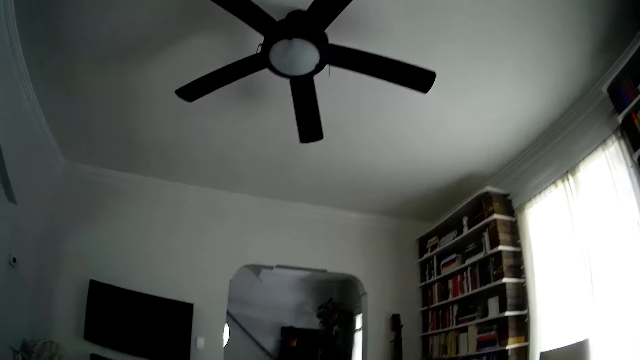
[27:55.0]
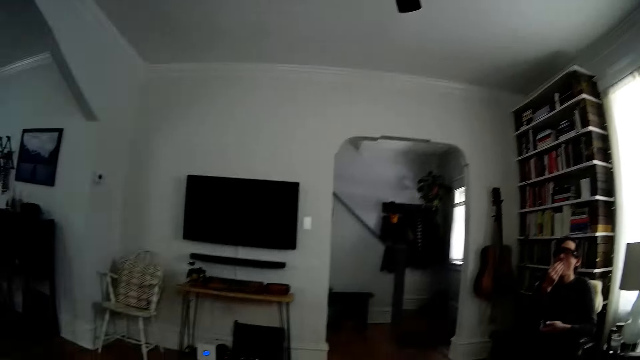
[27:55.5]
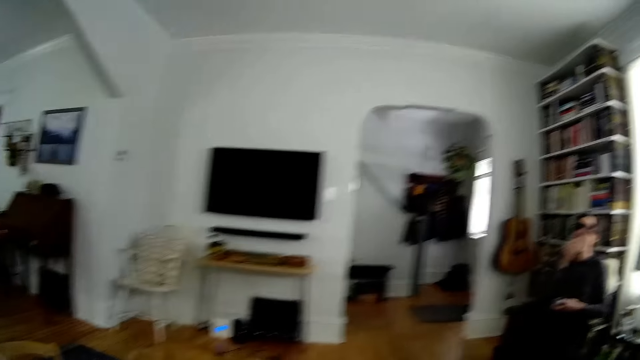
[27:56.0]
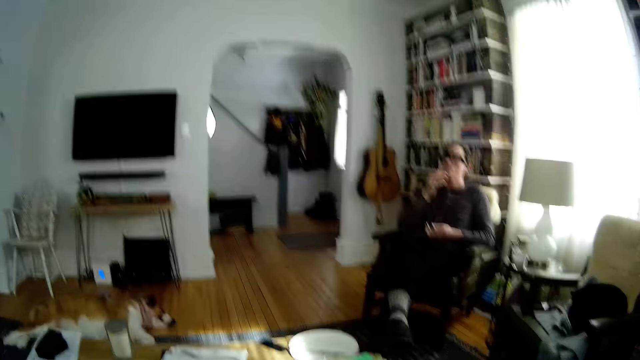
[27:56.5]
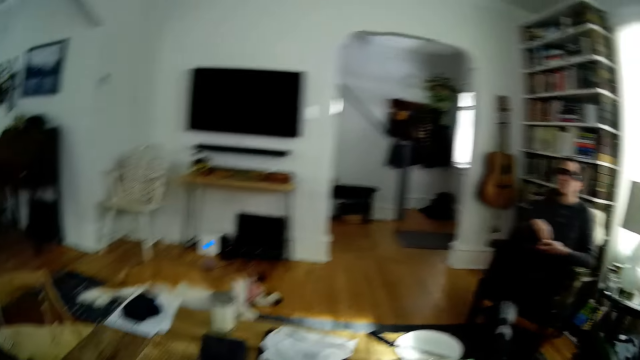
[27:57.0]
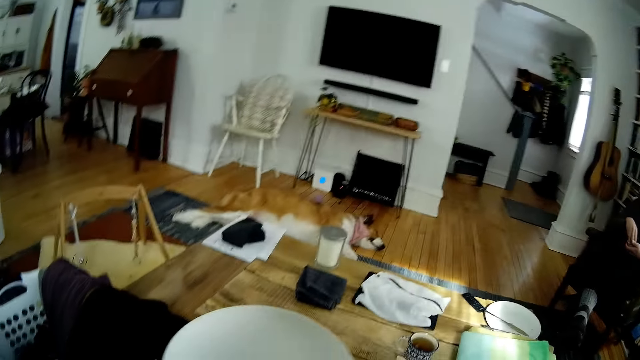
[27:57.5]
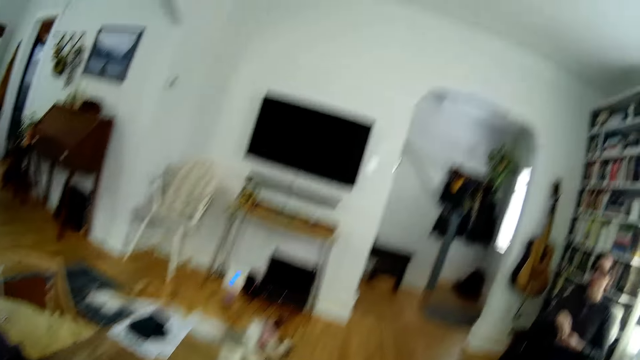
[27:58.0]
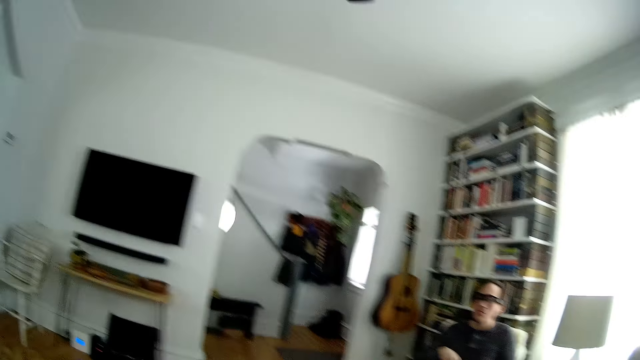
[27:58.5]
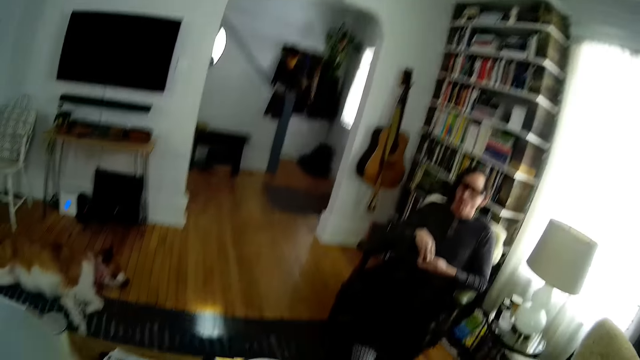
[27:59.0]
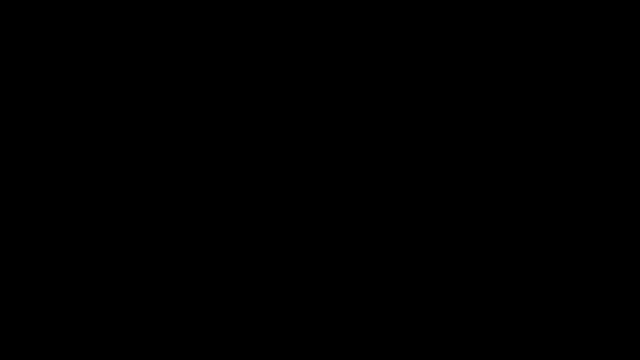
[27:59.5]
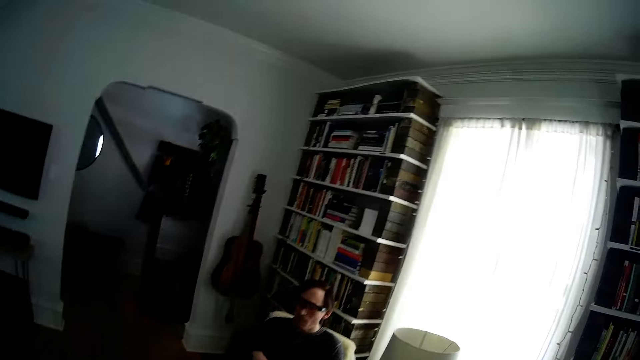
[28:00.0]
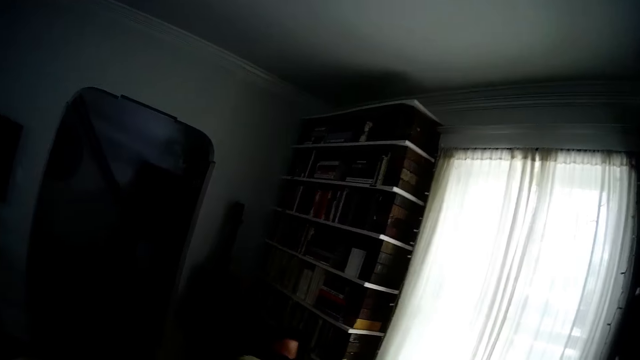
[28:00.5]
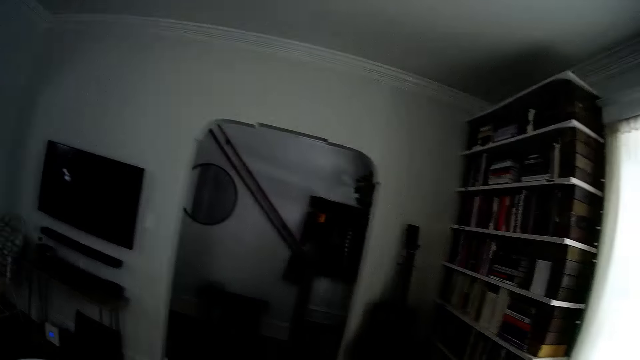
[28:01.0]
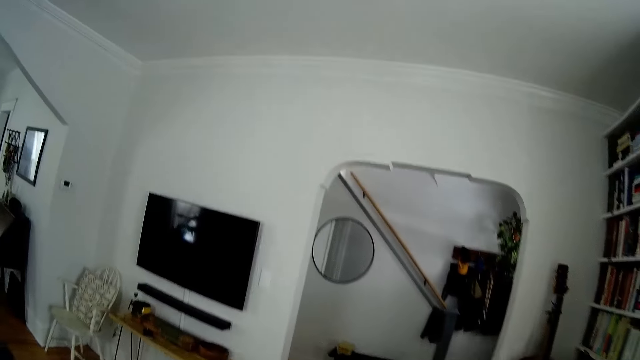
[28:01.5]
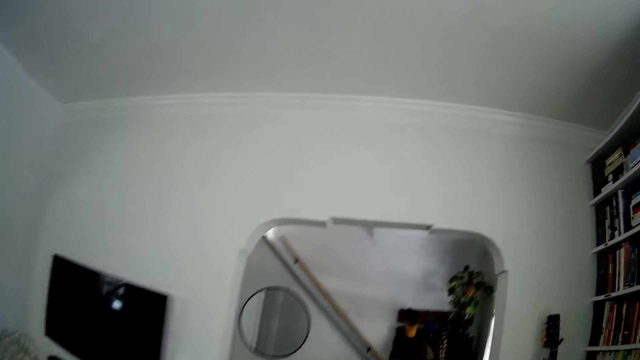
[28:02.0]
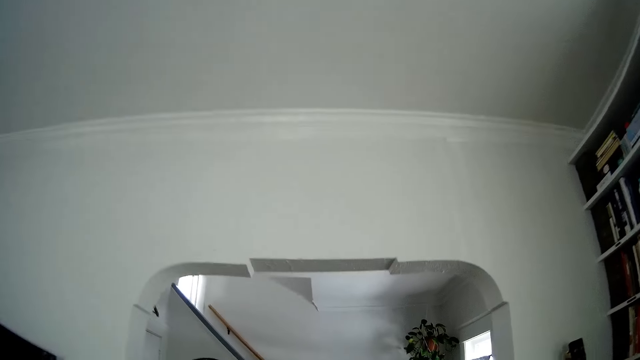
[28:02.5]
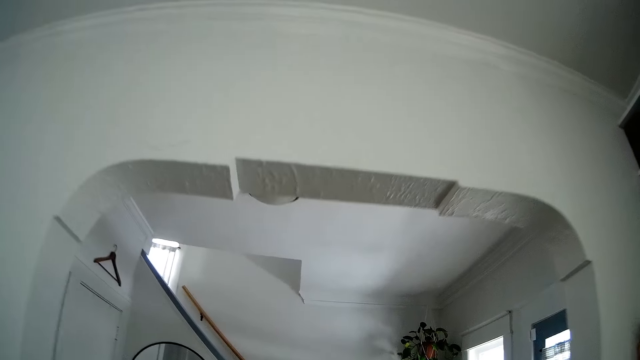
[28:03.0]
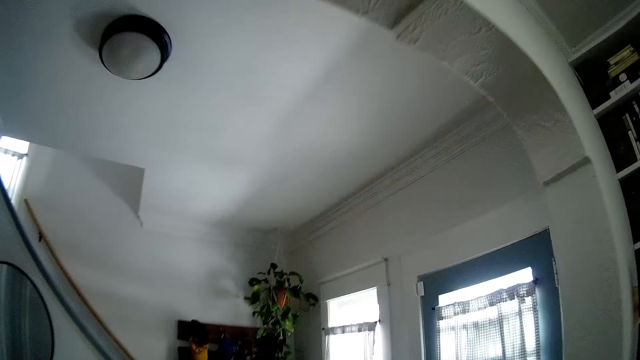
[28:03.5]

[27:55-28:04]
The camera wearer dialogues with a person. They walk around the house.

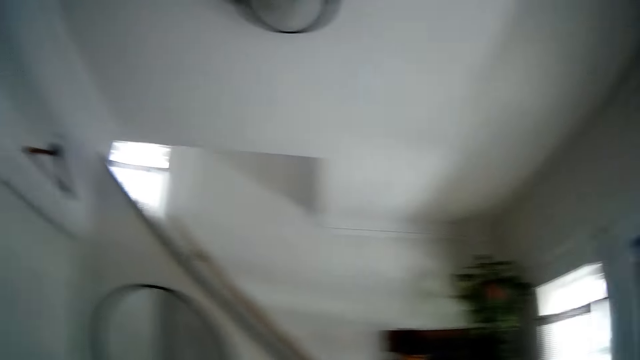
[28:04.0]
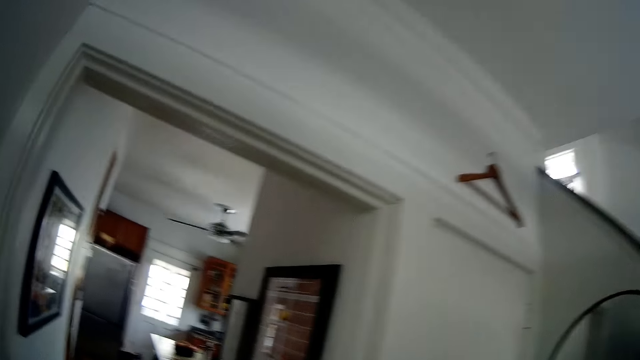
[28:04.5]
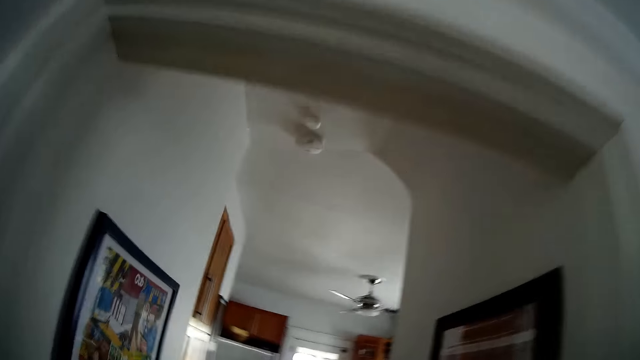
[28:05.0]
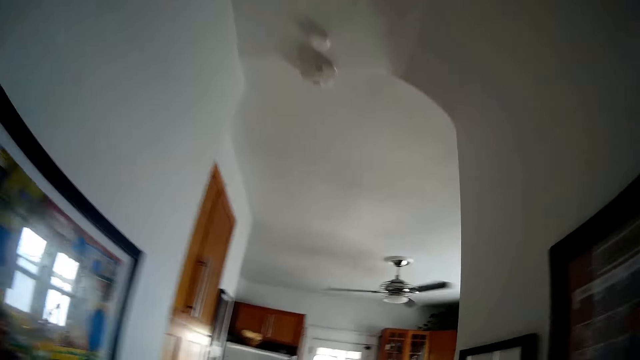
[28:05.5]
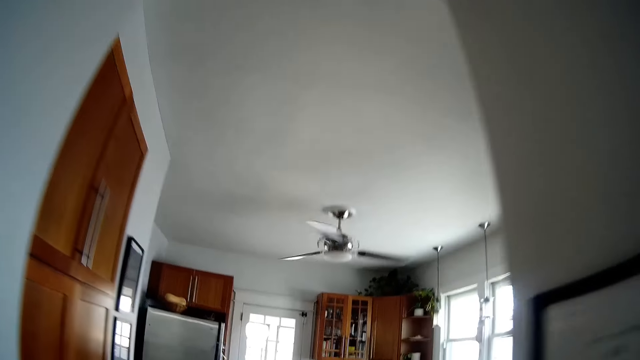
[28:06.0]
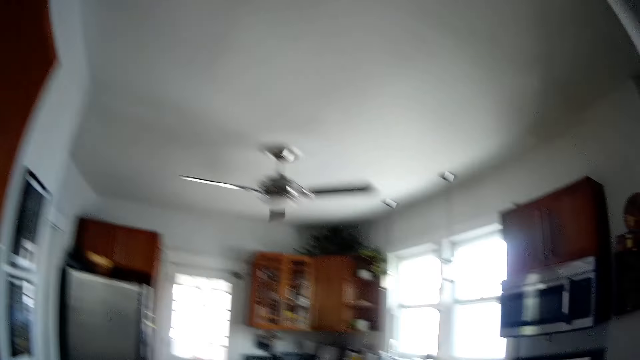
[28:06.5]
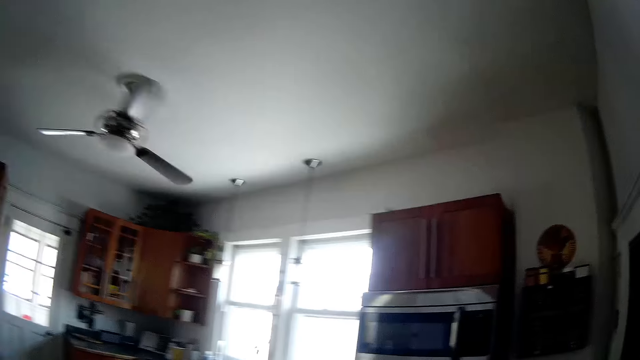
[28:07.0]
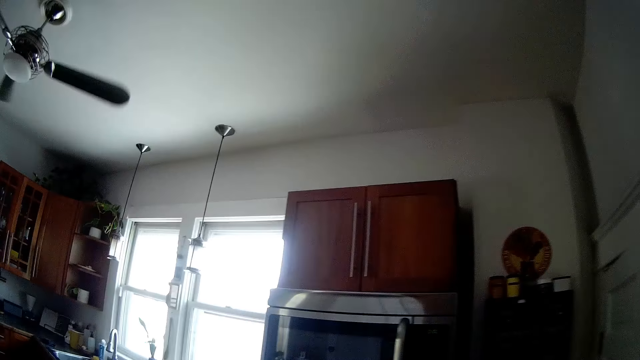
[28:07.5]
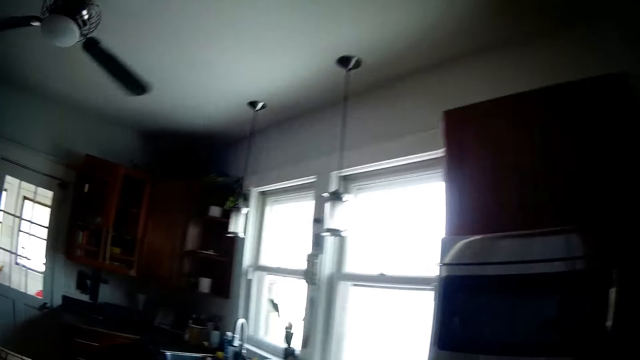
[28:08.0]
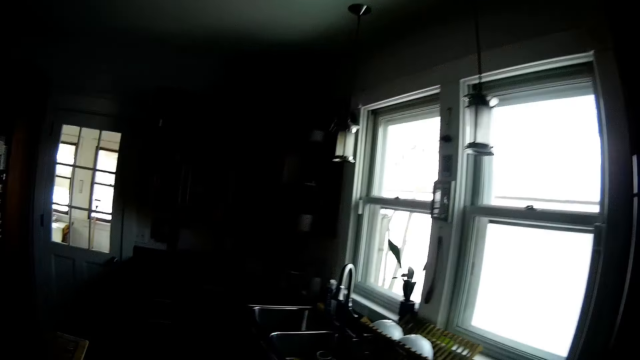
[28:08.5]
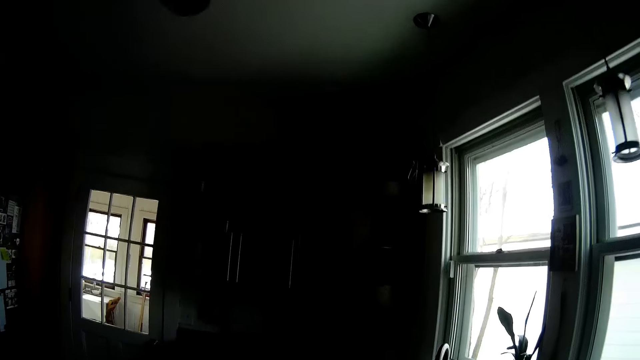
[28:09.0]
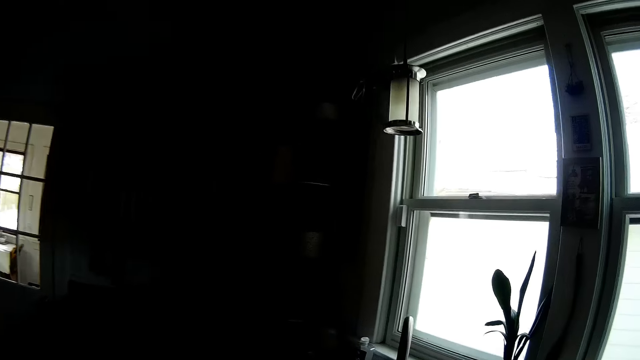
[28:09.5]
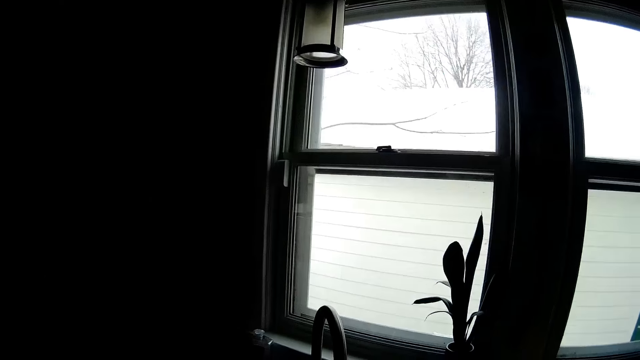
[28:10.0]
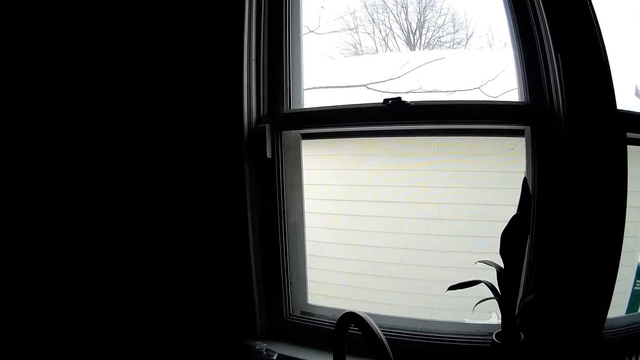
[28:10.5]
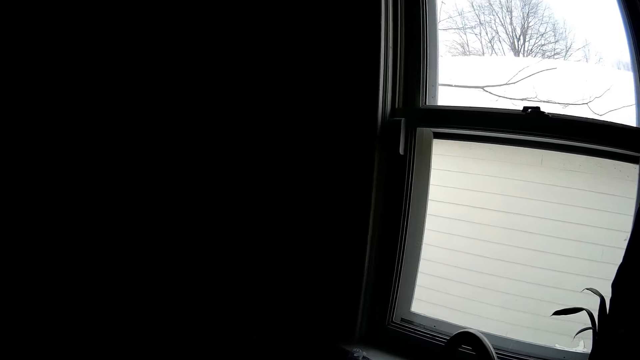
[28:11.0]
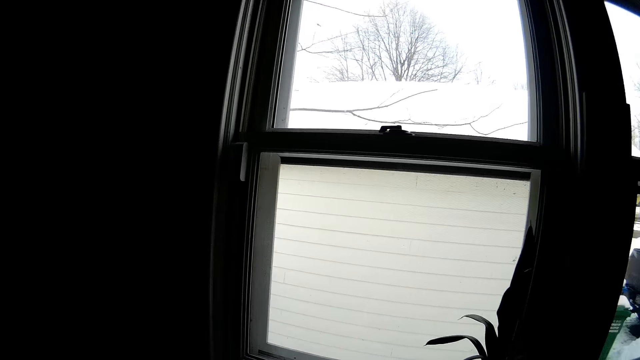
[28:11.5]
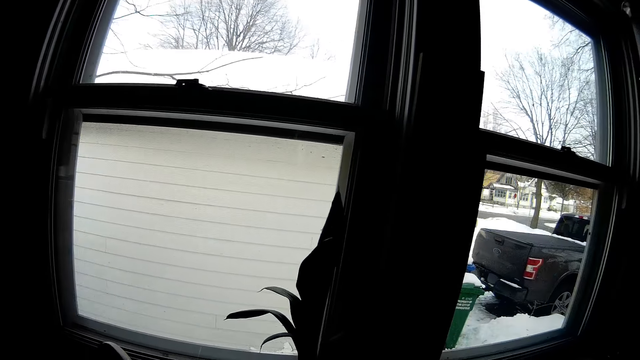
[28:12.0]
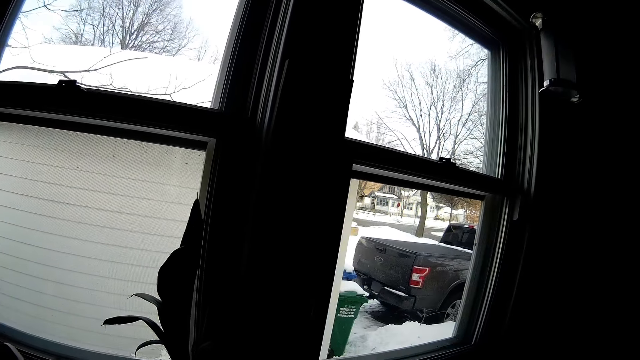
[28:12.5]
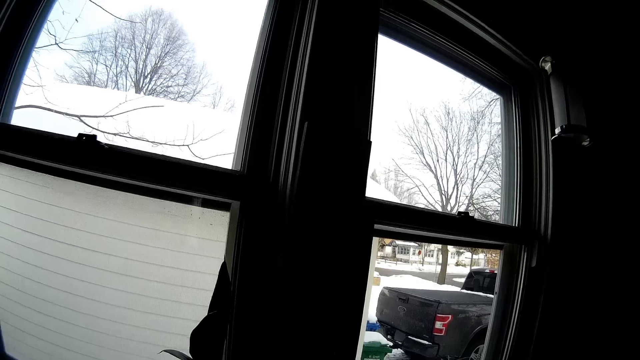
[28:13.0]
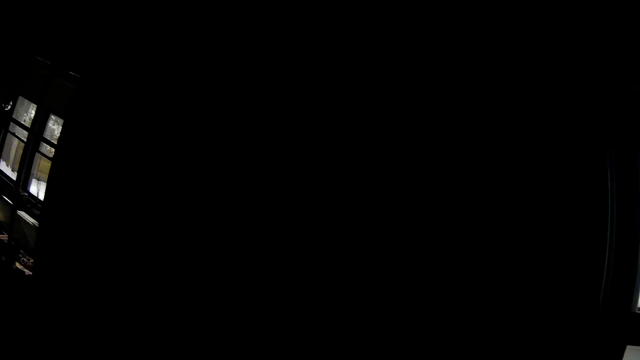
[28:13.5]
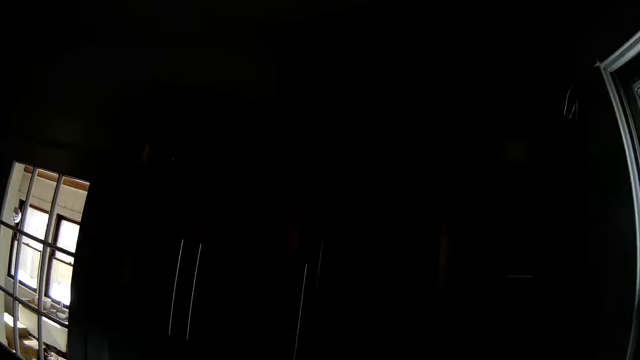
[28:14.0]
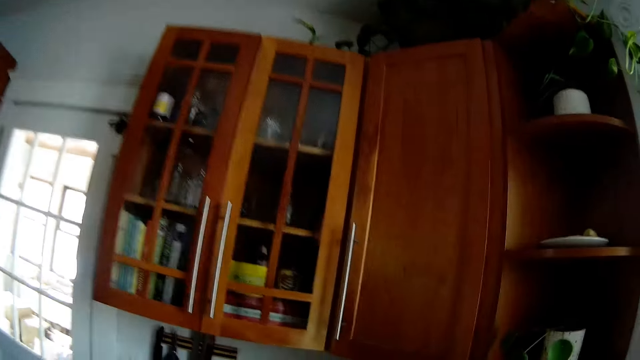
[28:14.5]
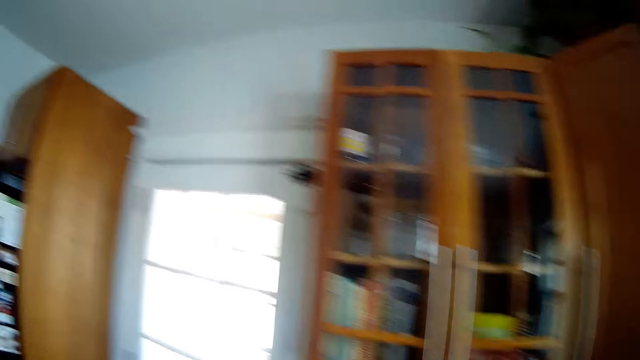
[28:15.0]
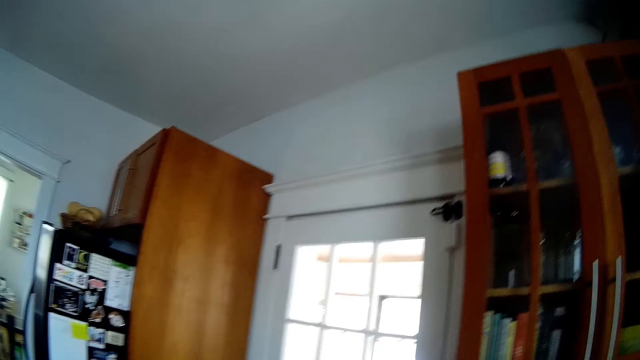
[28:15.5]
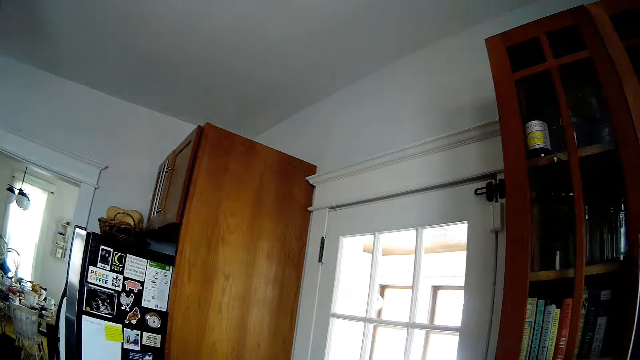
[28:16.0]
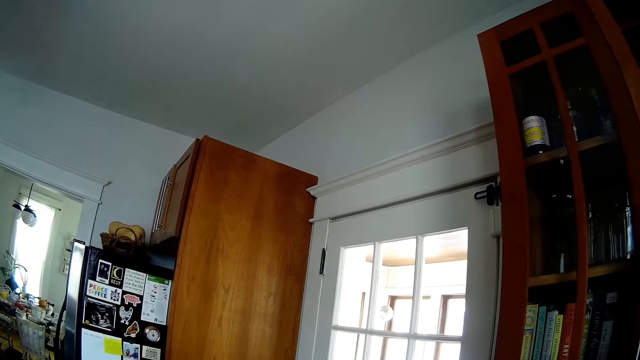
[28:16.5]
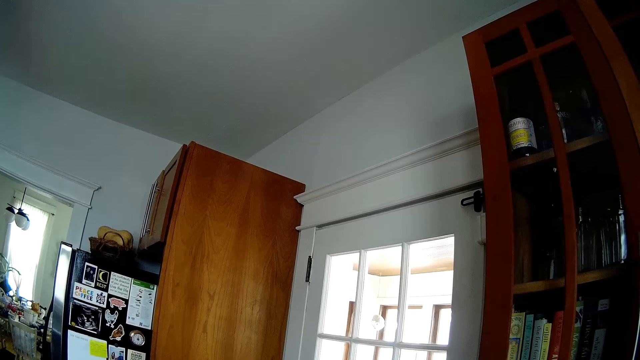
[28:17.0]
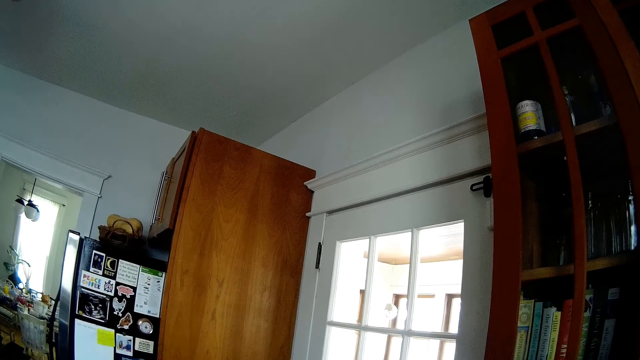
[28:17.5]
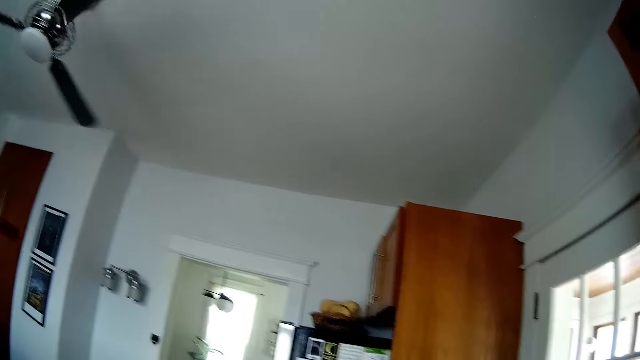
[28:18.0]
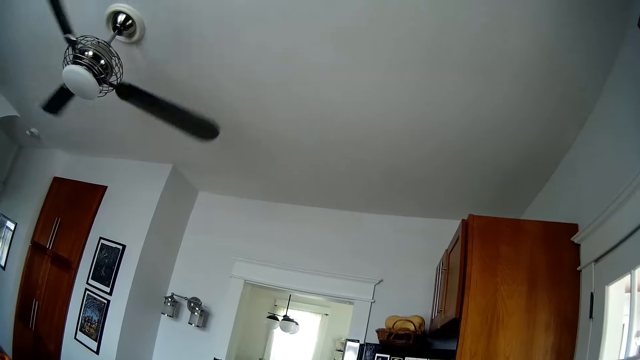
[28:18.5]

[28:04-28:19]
The camera wearer walks into a kitchen. They put a cup in the sink. They wash hands. They walk around the house.
